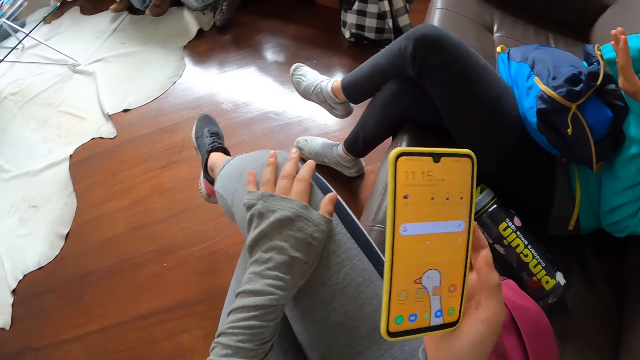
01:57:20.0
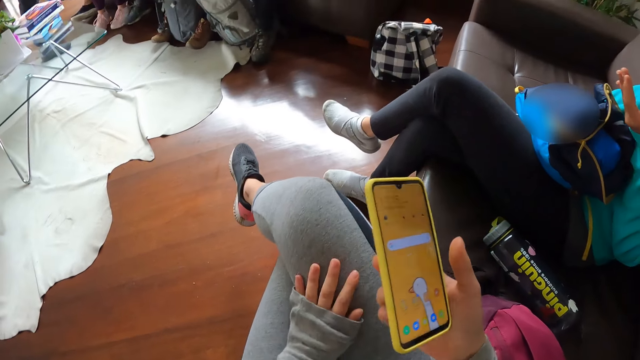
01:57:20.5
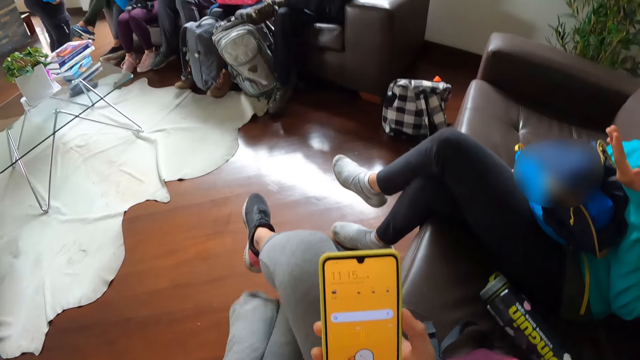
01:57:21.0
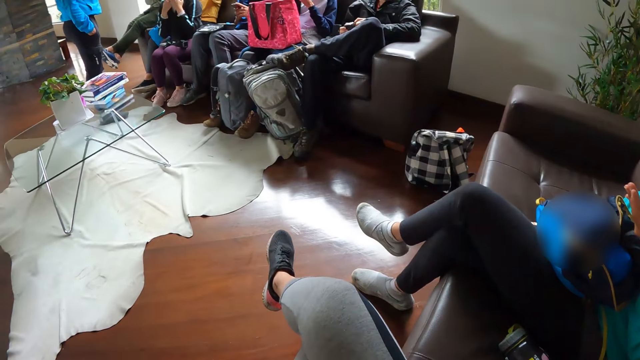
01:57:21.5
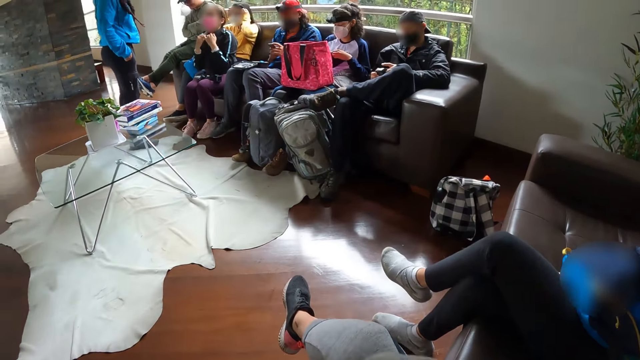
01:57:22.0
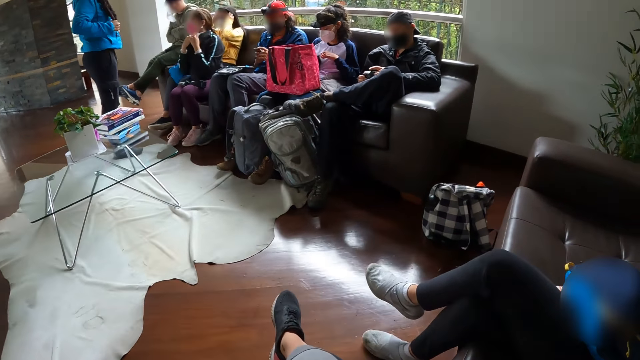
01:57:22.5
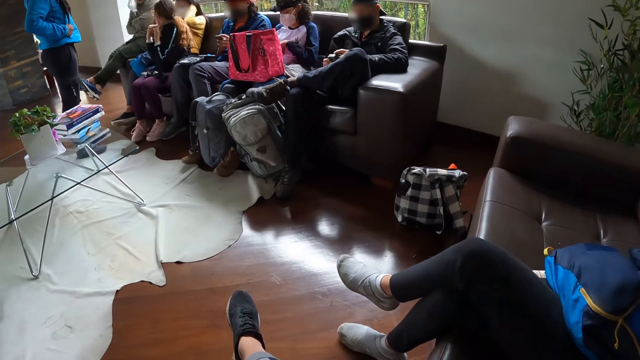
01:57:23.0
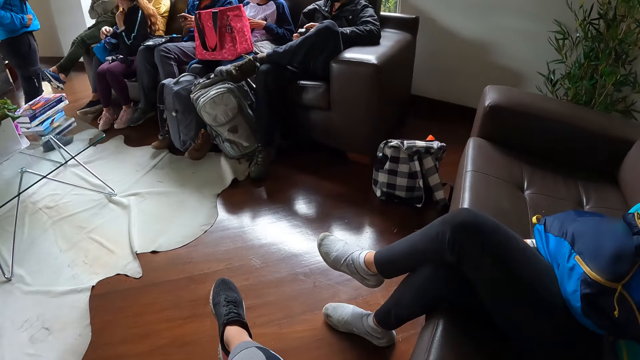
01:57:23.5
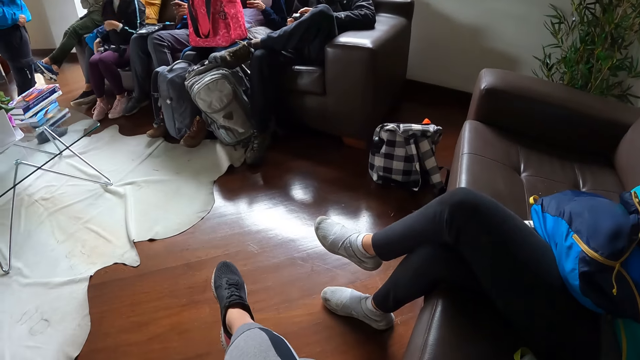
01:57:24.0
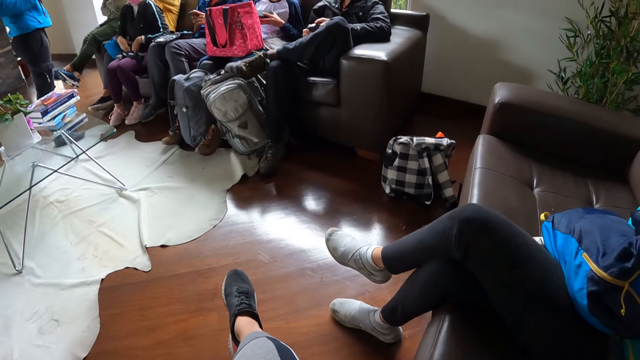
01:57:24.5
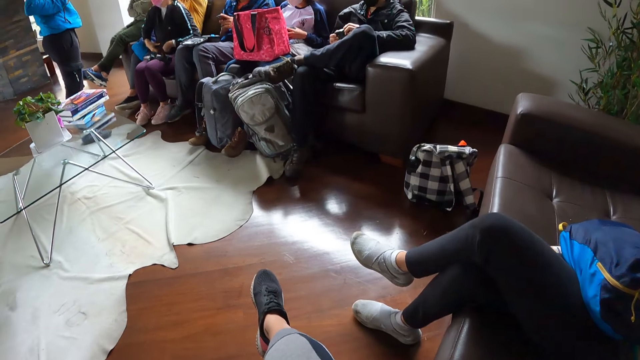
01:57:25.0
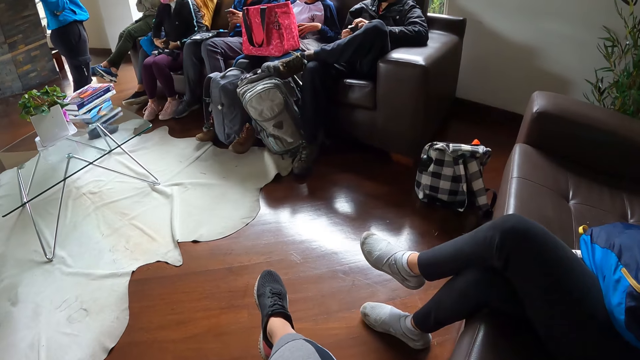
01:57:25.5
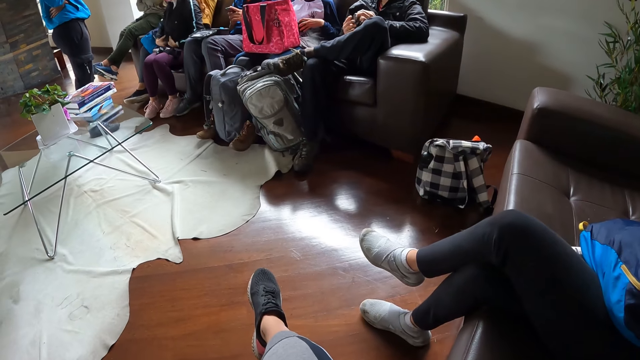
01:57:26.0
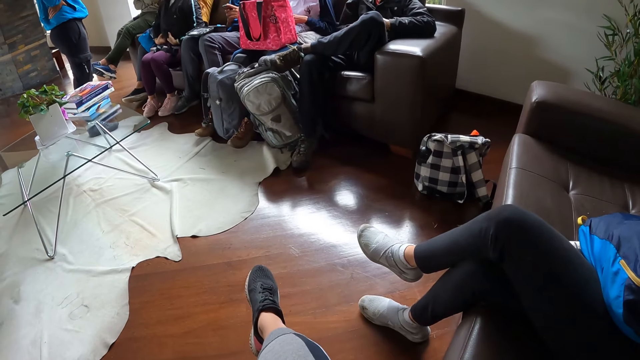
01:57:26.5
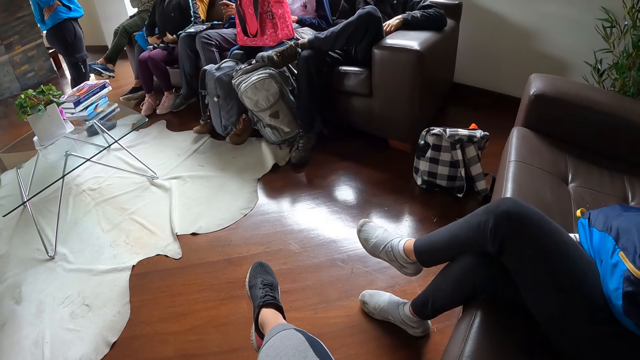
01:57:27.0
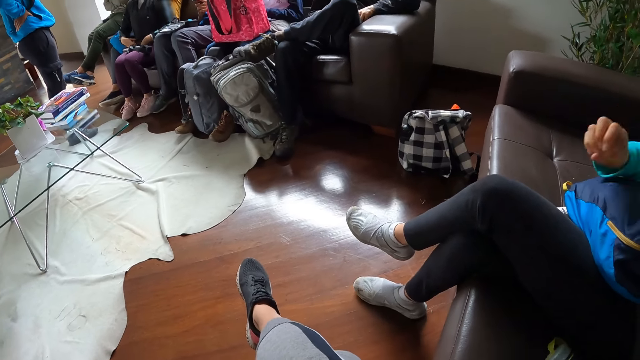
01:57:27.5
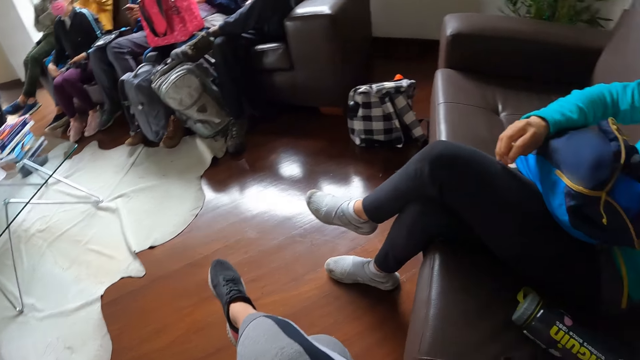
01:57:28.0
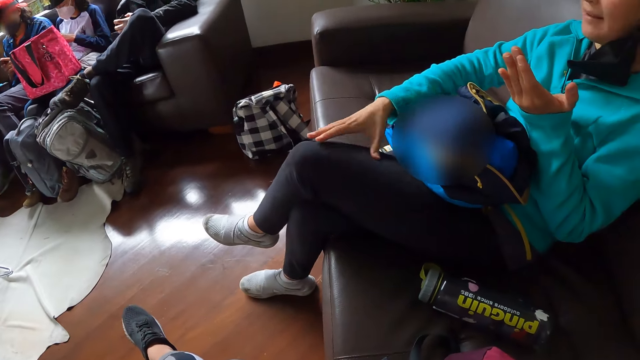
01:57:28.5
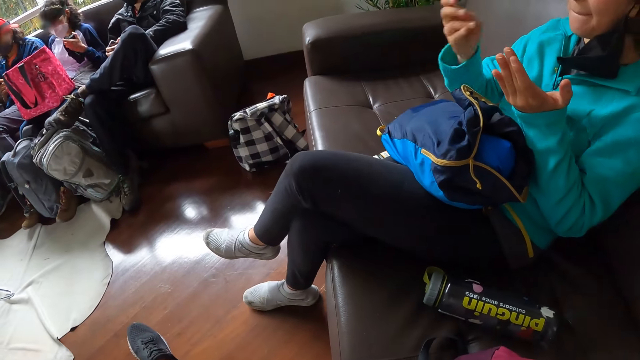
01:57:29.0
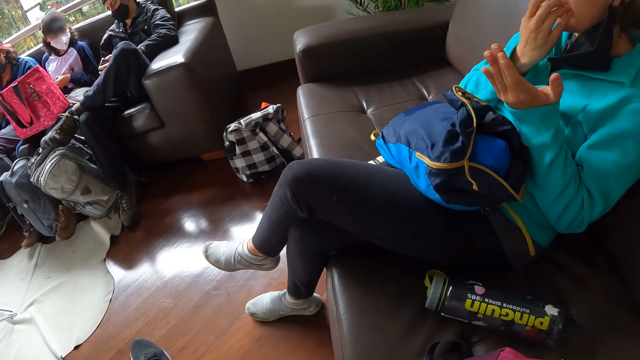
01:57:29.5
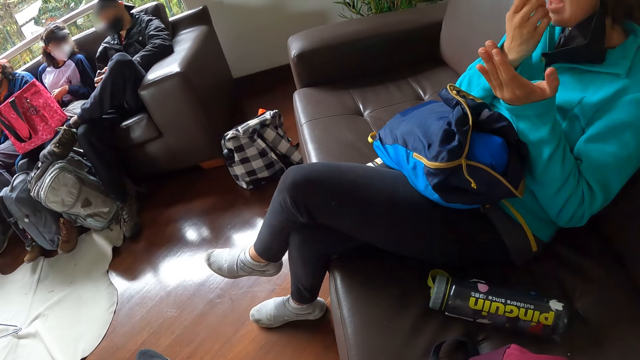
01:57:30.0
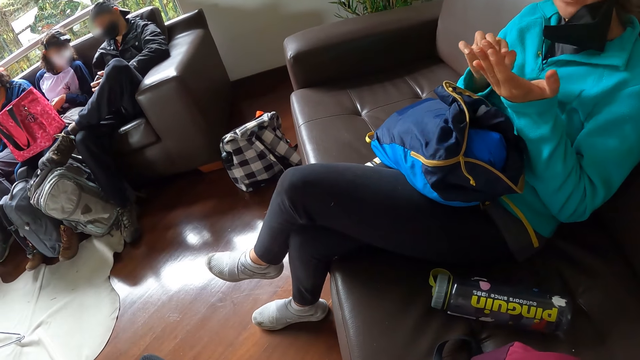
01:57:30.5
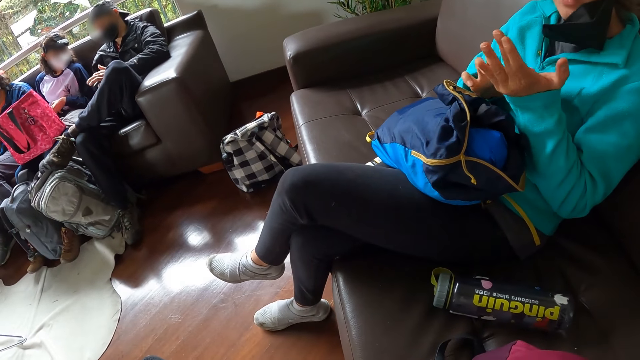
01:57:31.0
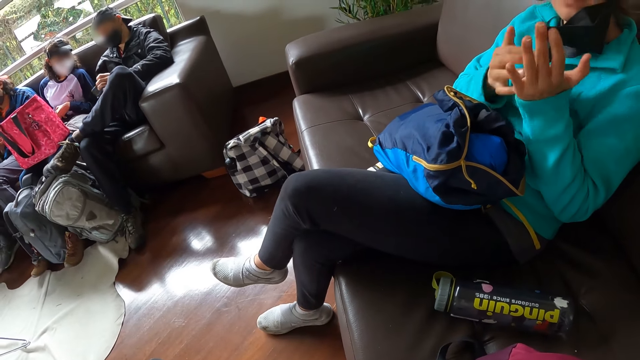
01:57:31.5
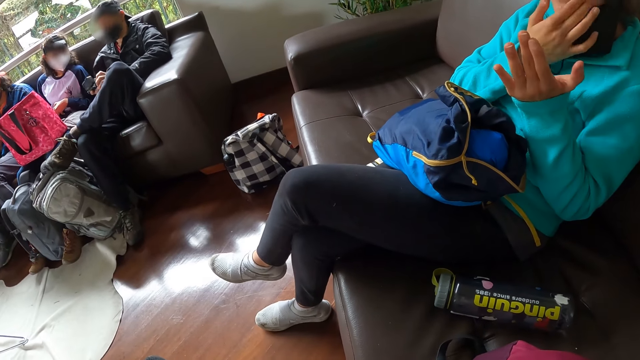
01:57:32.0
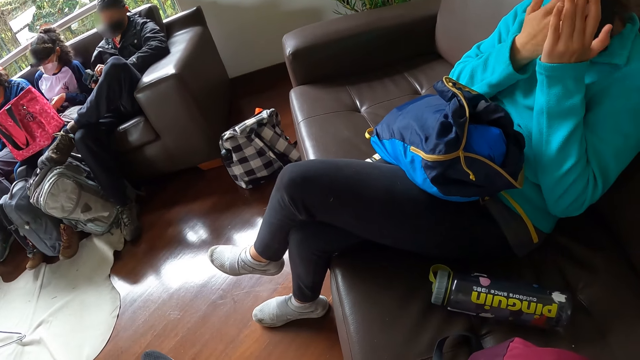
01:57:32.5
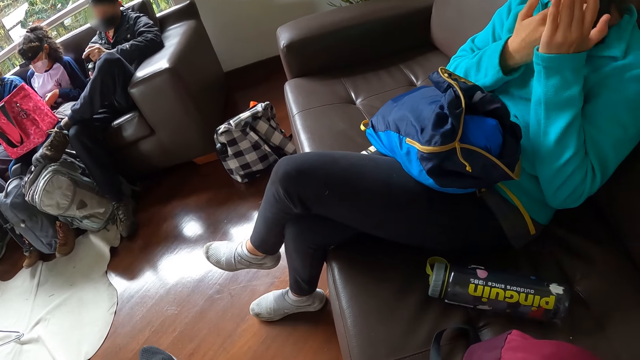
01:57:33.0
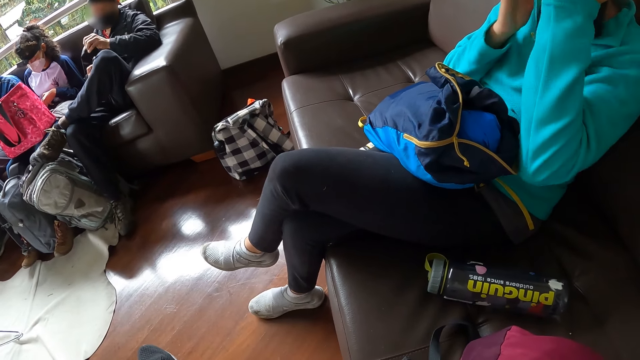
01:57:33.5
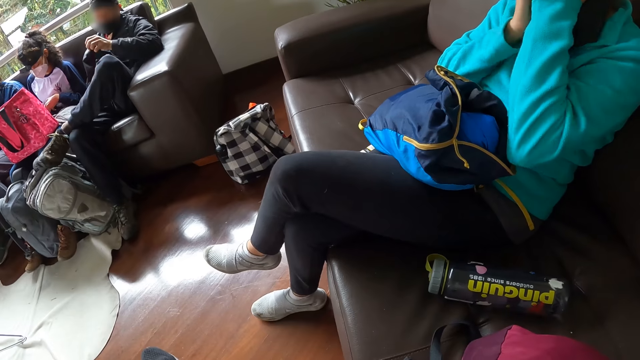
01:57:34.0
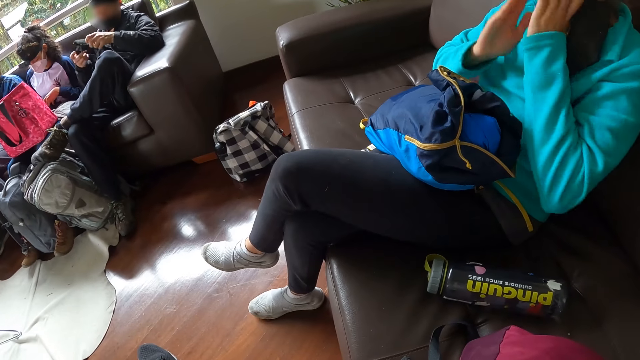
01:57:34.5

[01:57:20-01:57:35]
The camera wearer places her left hand on her left lap. She looks around. A woman cleans her left leg with her right hand. The woman wipes the finger. The woman touches her lip with her right hand. The woman touches her left palm with her right hand. The woman scoops lotion in the hand and applies the lotion on the face.

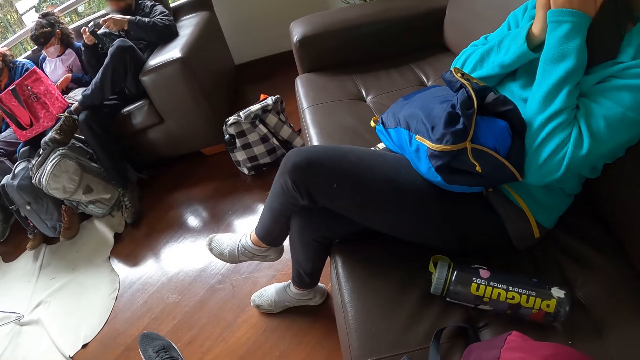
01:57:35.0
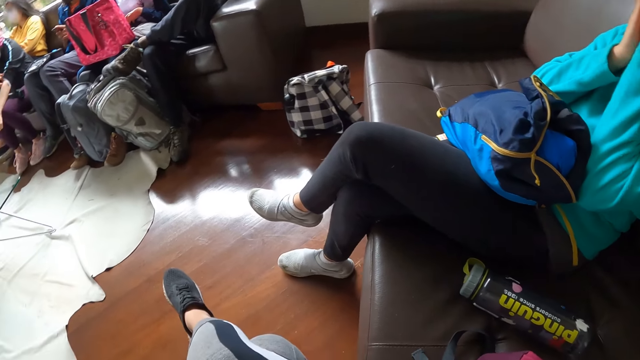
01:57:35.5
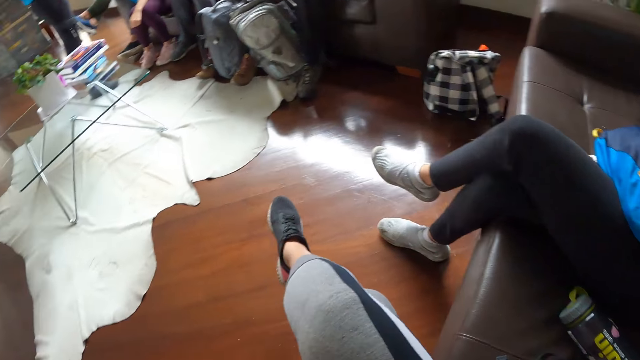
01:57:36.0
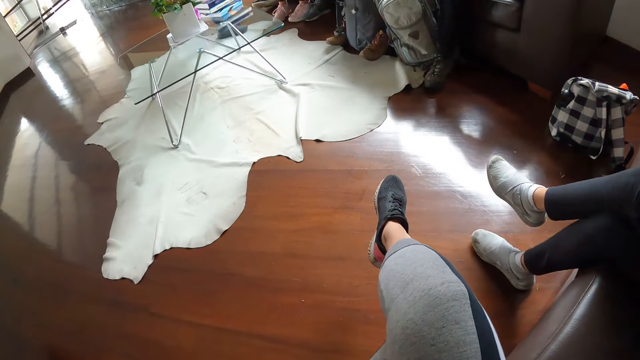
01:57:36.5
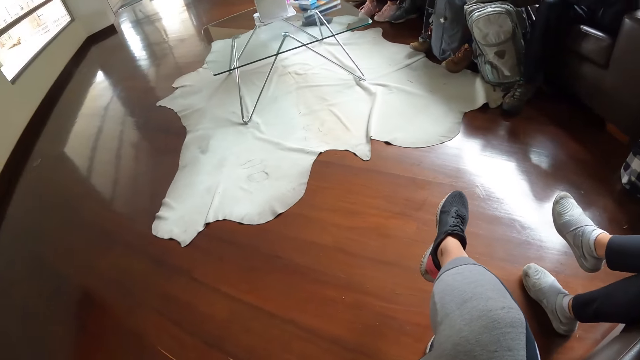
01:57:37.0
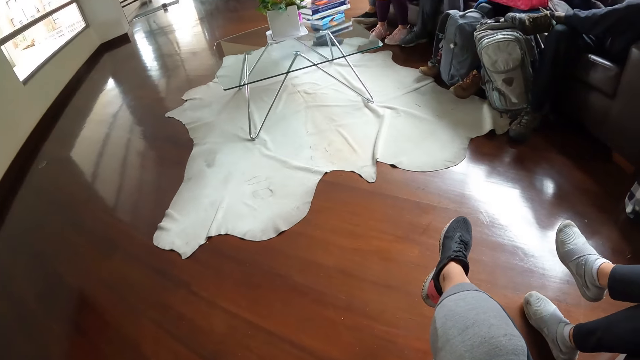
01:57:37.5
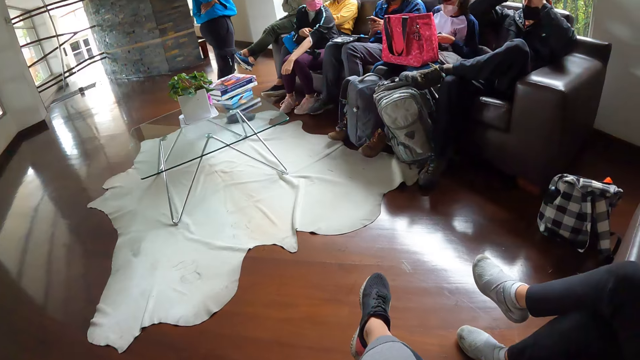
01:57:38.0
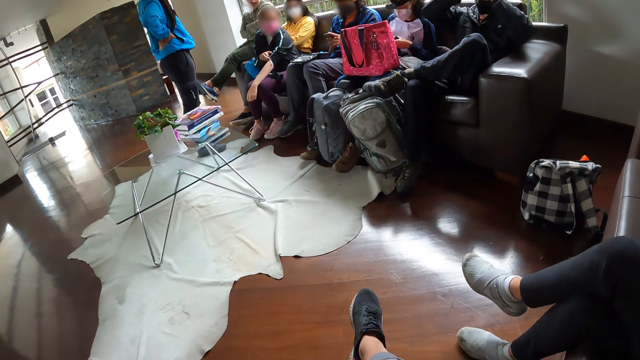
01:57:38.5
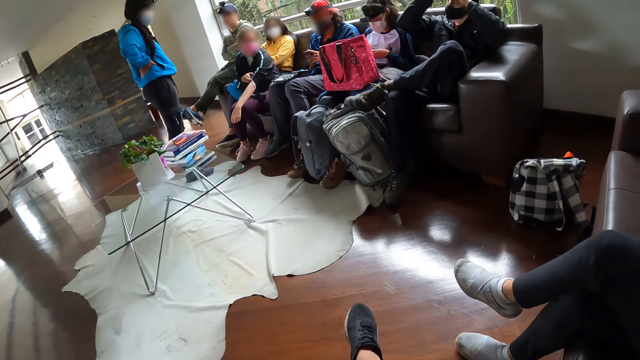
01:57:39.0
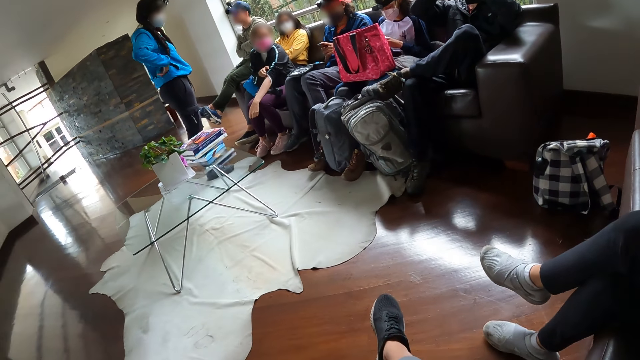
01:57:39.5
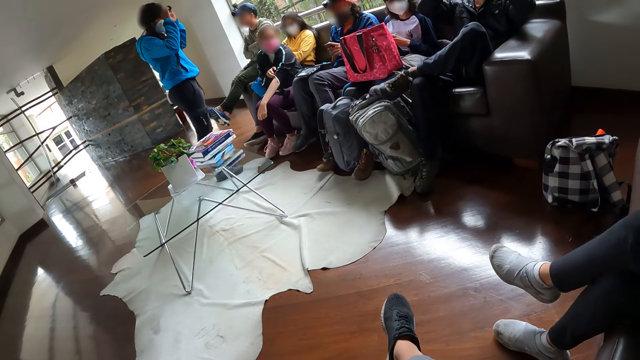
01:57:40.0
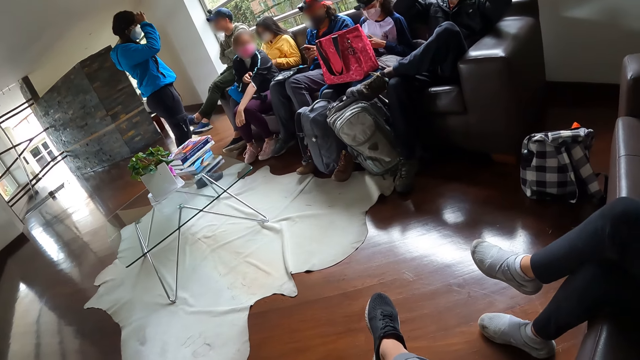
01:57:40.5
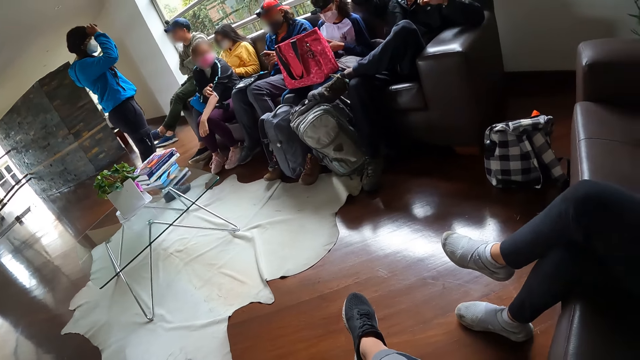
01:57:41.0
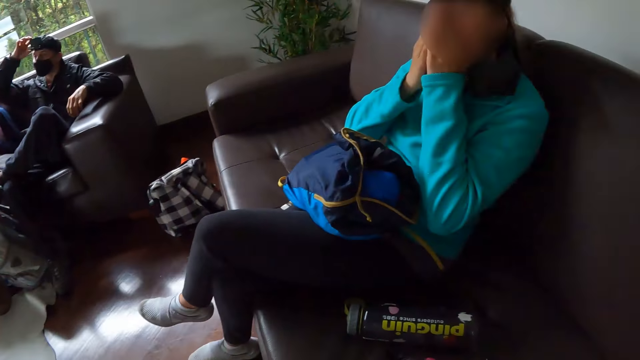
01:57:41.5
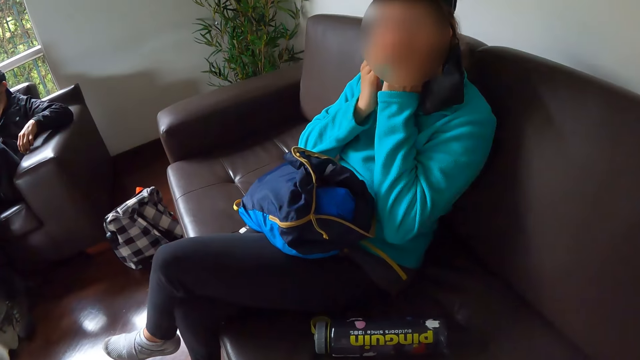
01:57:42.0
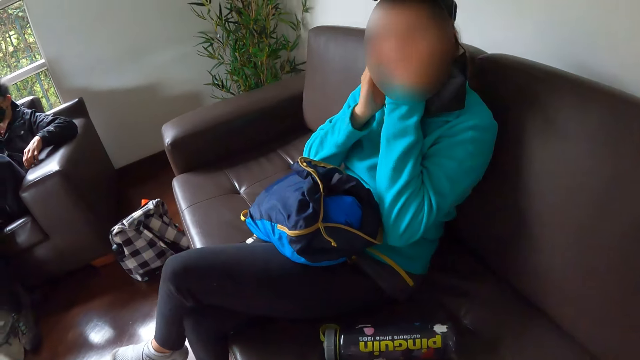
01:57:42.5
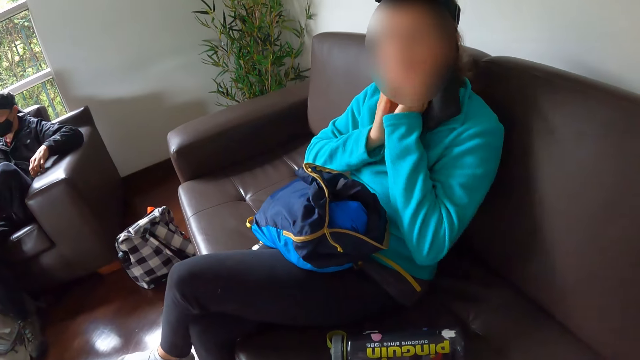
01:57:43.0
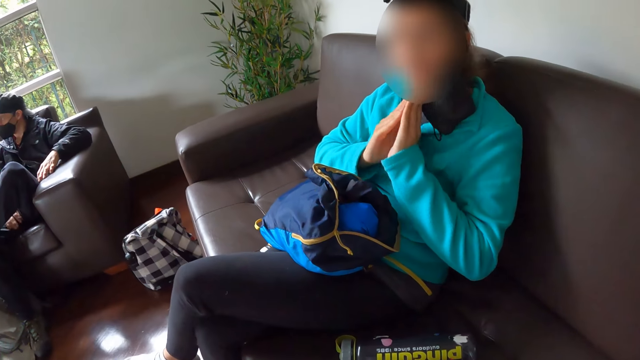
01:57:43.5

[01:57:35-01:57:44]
A woman adjusts a camera on her head with both hands. Another woman rubs her face with both hands.
